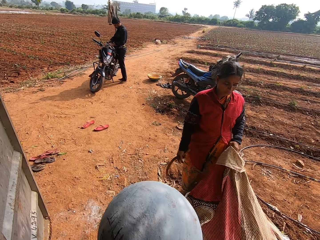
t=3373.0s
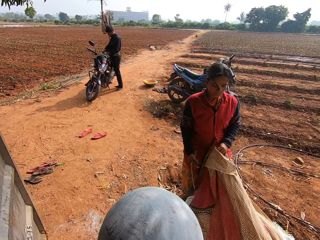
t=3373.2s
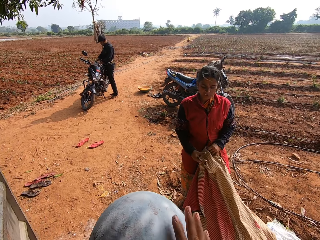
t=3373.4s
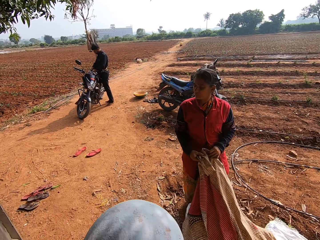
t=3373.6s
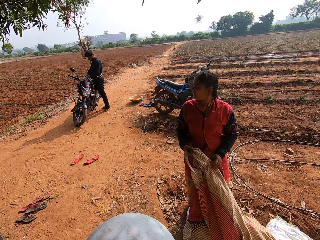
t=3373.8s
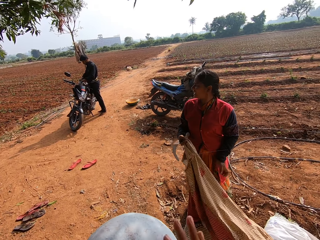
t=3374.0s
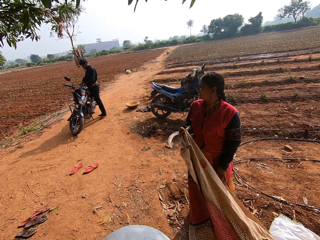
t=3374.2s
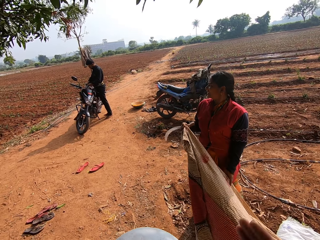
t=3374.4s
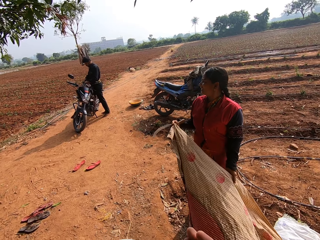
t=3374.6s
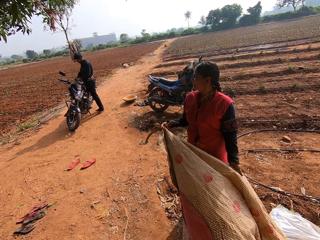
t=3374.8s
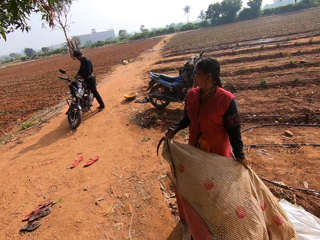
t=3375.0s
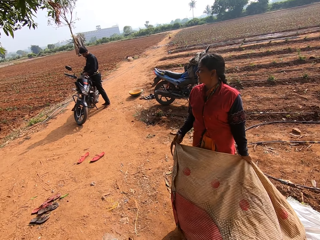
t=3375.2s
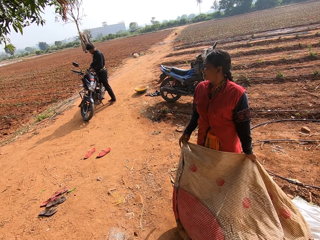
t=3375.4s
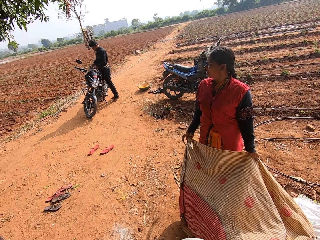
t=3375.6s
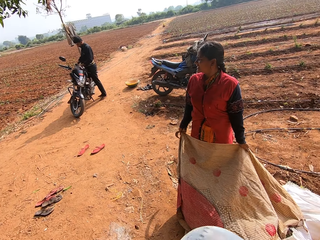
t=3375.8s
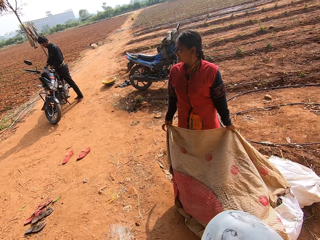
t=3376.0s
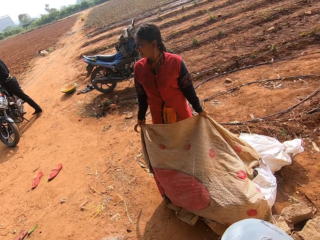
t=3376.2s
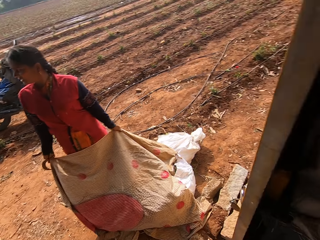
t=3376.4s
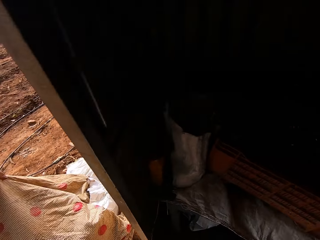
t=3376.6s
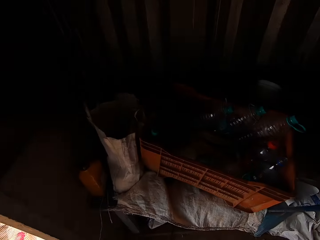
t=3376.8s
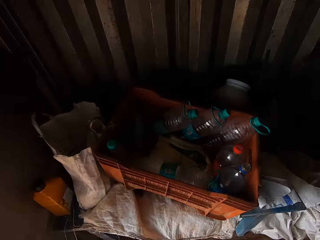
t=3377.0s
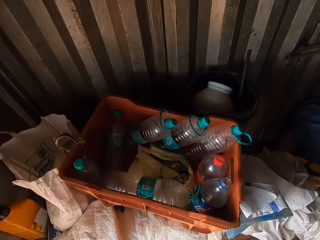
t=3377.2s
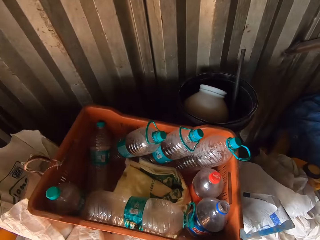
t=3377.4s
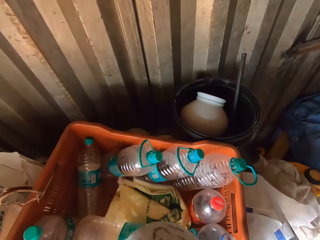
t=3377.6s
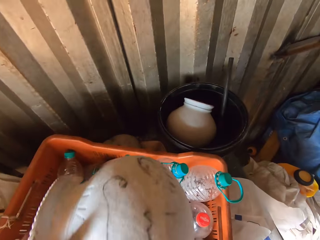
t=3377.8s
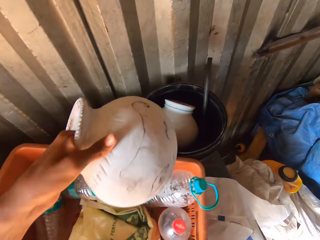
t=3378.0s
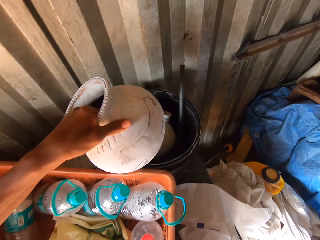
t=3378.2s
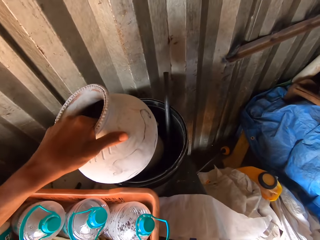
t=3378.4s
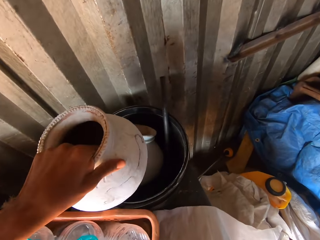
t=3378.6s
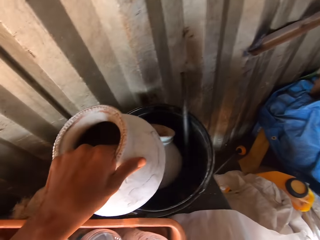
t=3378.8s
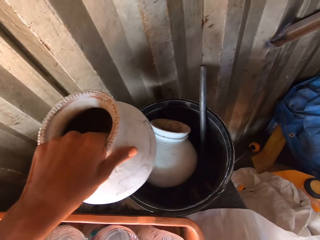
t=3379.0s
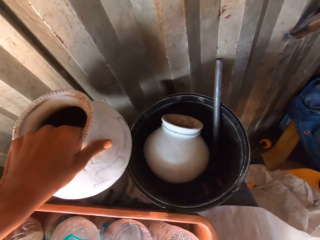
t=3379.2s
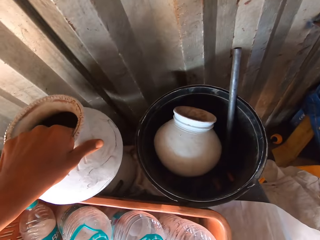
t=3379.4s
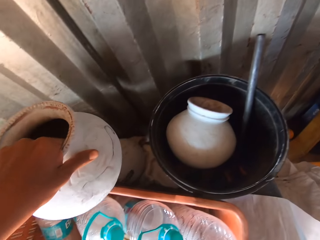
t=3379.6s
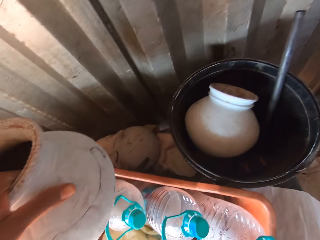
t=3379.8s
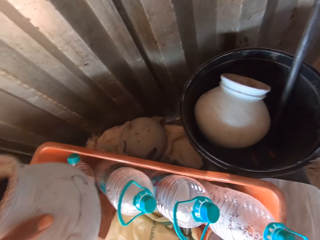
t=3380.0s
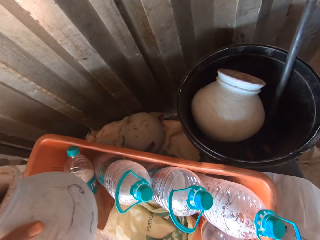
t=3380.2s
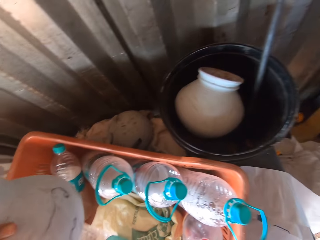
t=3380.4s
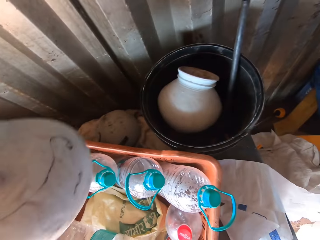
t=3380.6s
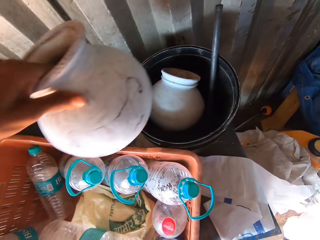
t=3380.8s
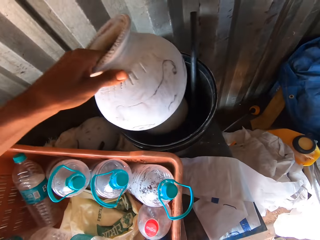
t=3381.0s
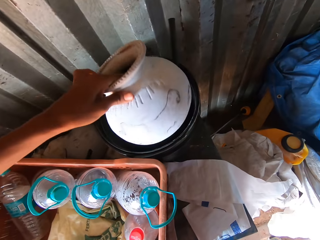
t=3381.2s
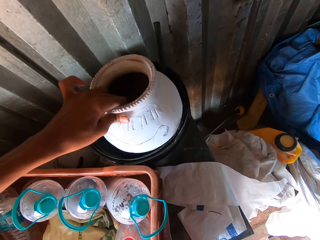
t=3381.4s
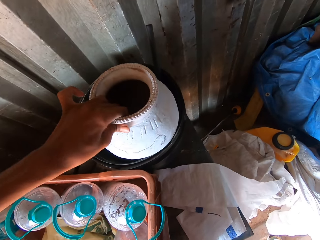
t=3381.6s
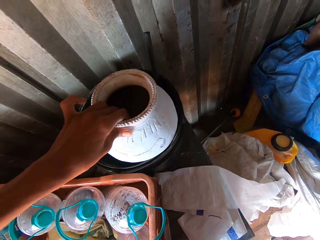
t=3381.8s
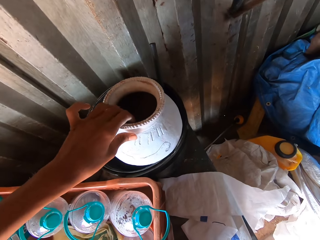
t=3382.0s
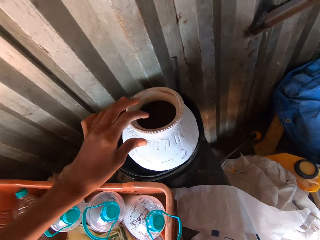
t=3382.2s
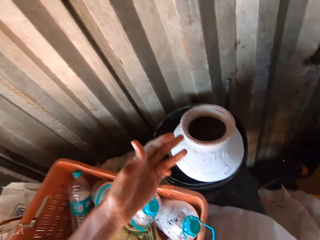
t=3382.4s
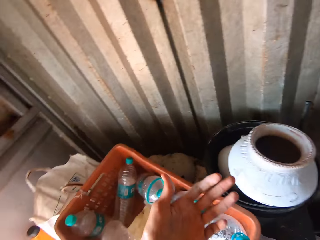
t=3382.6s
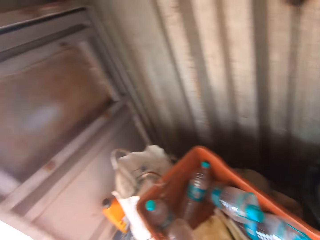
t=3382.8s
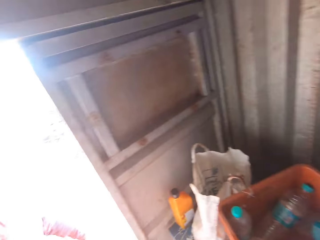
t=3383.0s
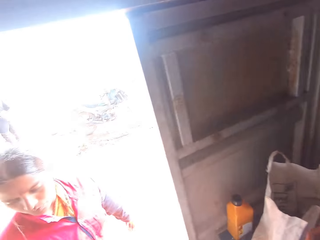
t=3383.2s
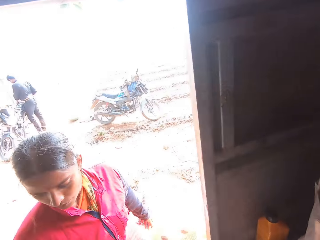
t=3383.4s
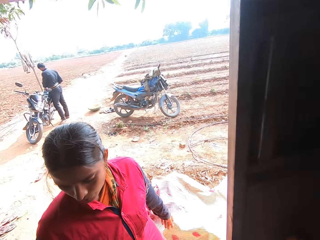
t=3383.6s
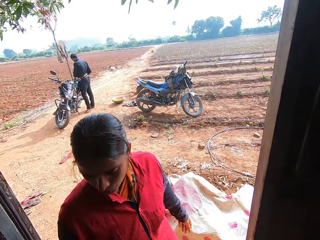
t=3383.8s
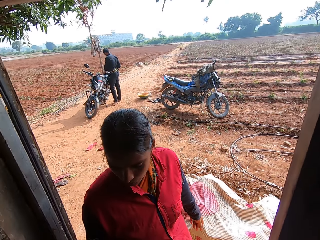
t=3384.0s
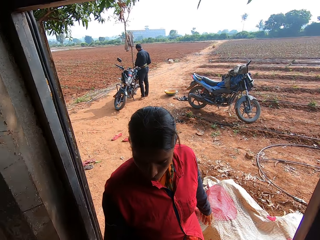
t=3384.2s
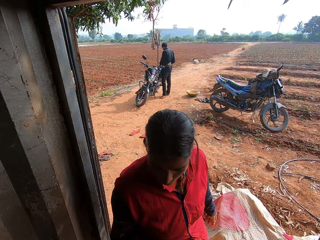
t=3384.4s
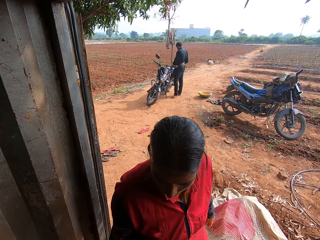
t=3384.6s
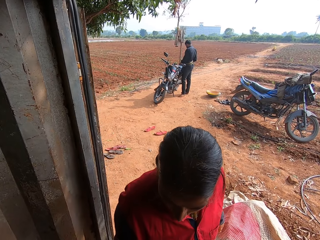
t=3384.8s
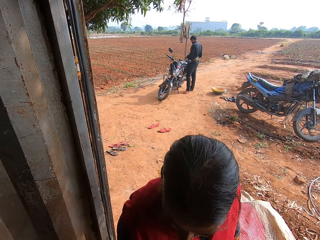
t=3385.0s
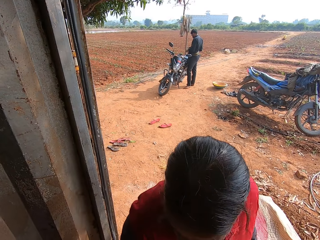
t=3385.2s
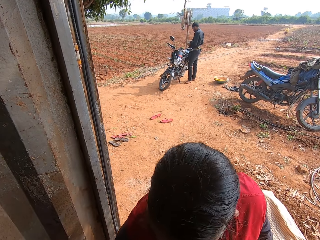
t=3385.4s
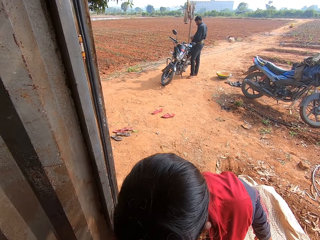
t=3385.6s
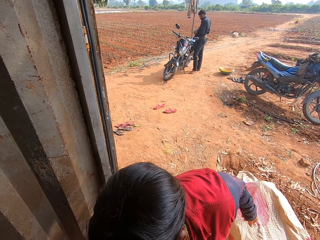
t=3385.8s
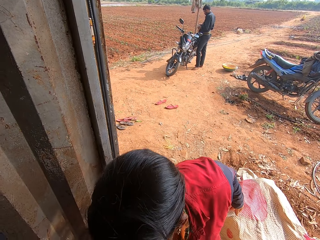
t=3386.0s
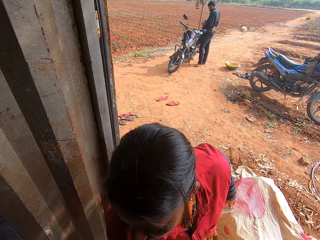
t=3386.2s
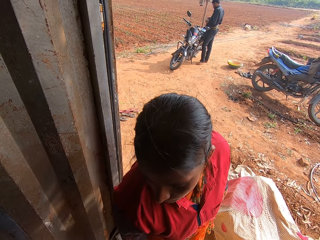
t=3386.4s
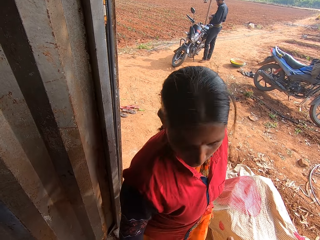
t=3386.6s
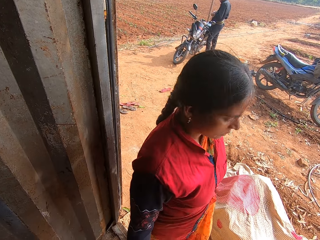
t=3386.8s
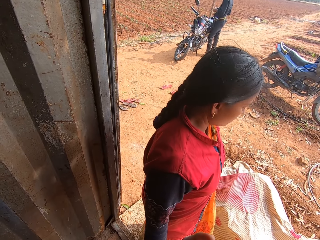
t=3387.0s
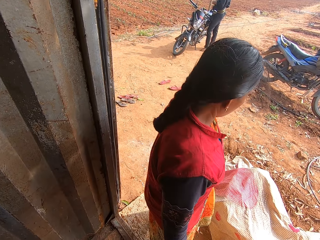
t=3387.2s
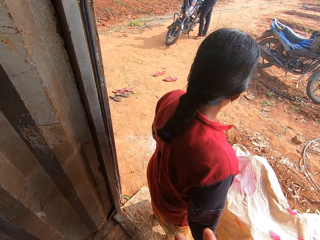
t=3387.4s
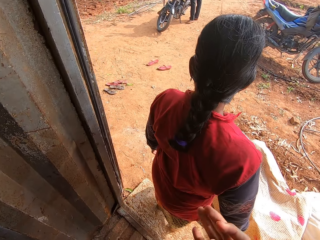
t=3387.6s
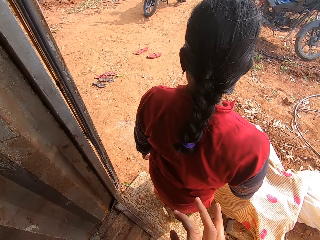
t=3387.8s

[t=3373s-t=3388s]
The camera wearer converses with the woman. He hits the pottery in his left hand with his right hand. The woman spreads the cloth. The camera wearer walks into the storage house from the door. He drops the pottery in the plastic with his left hand. He converses with the woman. The woman stands at the door of the storage house. She drops the sickle in her right hand on the floor of the storage house.

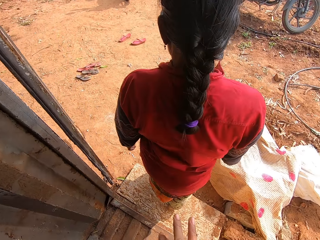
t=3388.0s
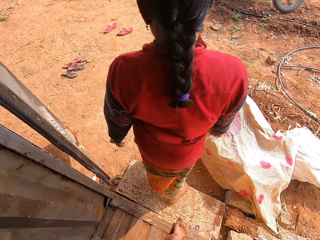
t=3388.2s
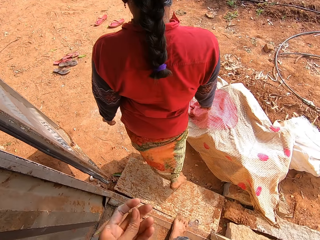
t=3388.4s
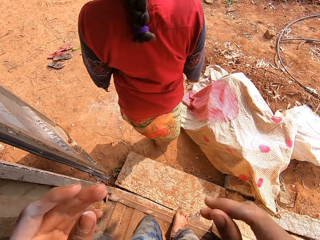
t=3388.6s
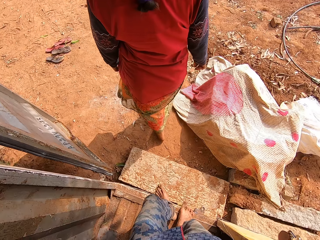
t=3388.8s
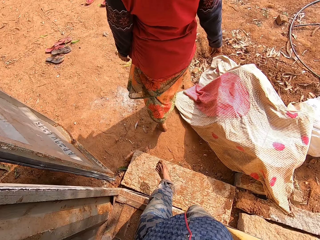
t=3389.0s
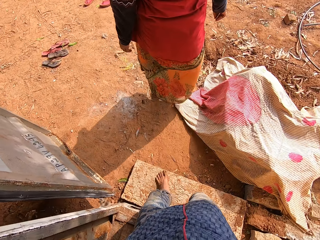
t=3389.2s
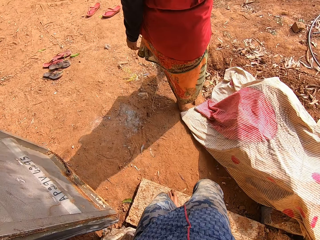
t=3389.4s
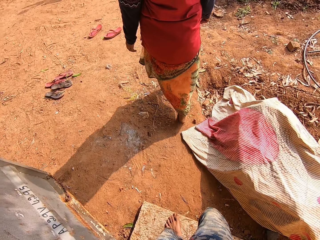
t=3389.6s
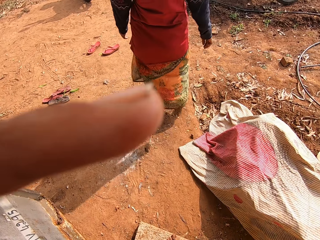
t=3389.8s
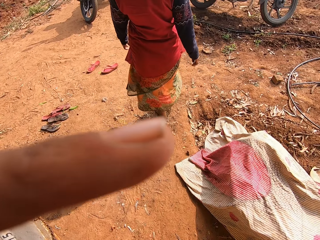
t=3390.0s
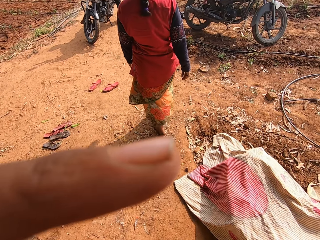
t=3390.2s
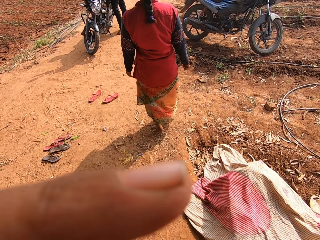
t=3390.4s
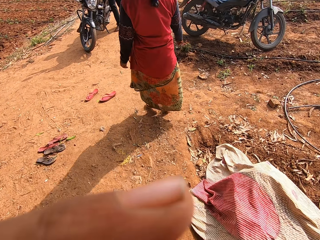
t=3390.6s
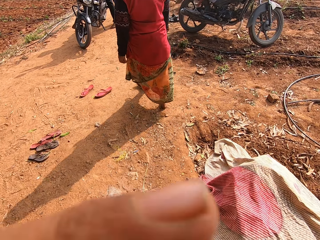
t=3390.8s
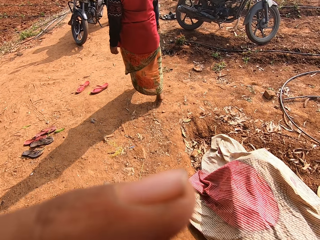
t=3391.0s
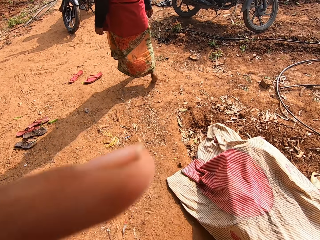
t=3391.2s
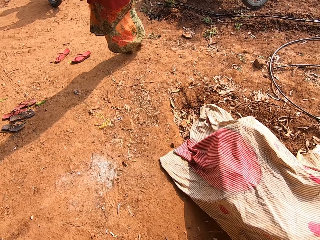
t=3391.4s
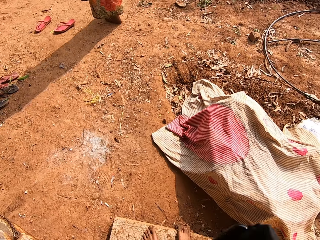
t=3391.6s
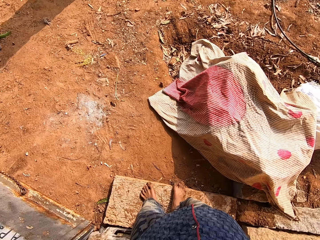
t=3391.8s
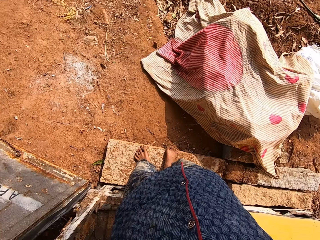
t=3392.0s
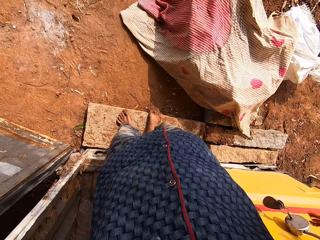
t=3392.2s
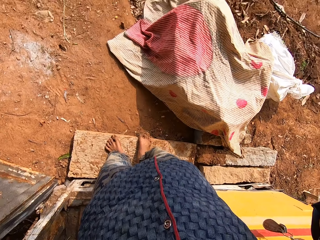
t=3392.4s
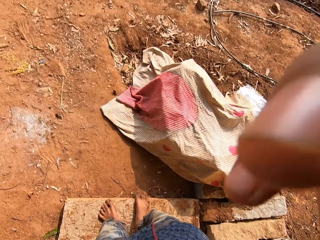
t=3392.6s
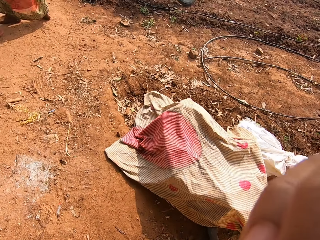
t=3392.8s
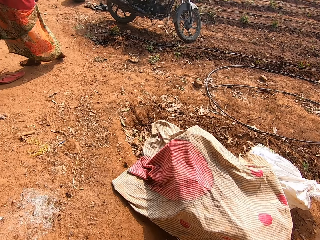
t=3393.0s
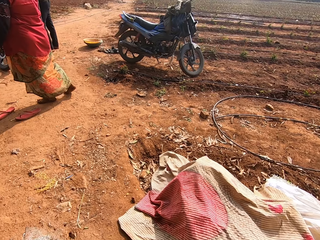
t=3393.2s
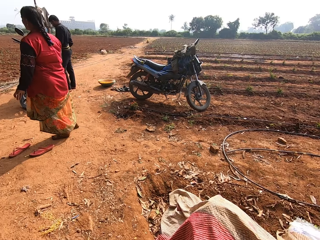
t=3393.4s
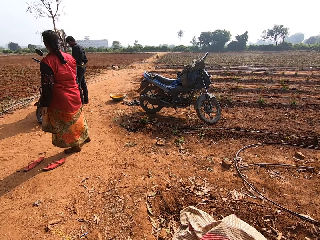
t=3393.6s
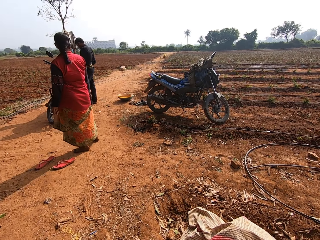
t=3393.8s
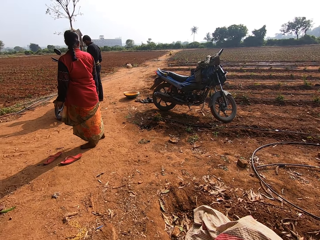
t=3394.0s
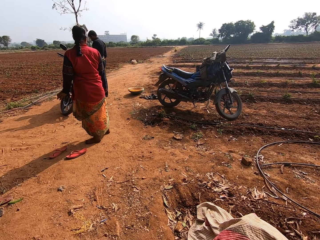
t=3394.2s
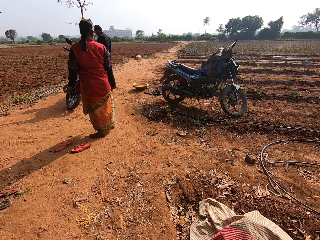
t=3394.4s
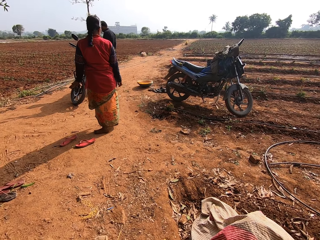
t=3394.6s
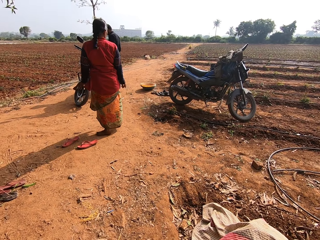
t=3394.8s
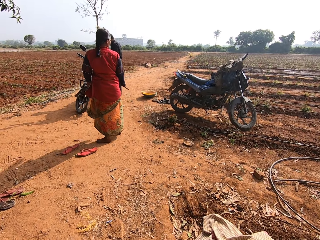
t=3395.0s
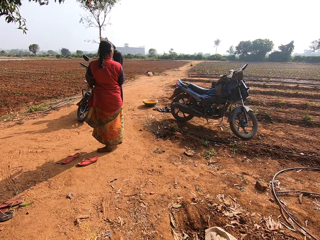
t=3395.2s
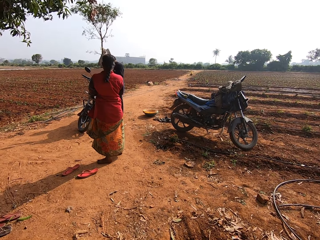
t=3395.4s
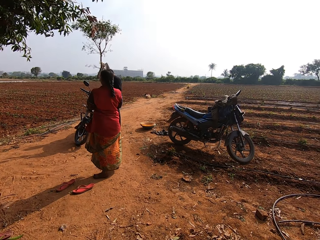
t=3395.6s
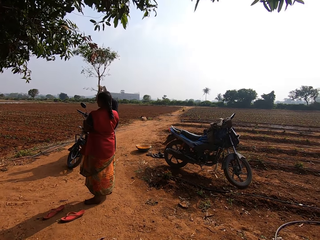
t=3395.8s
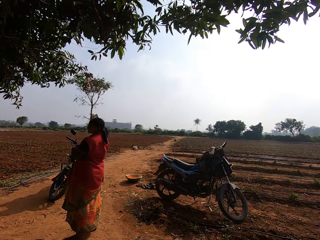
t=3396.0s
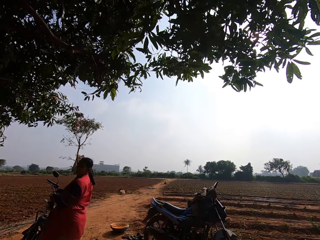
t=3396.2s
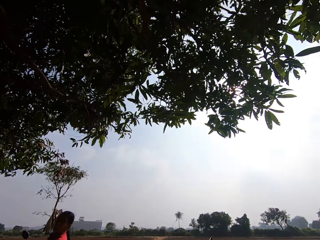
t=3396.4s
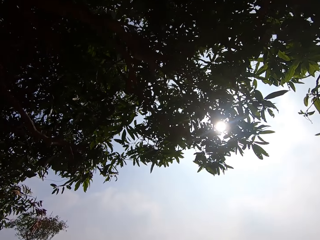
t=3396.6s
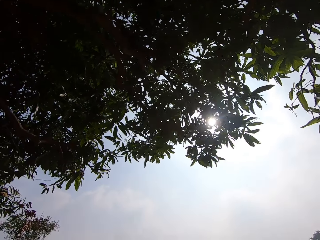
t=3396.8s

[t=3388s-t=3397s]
The camera wearer raises both hands towards his face. He walks out of the storage house. He stands by the door. He converses with the man.
